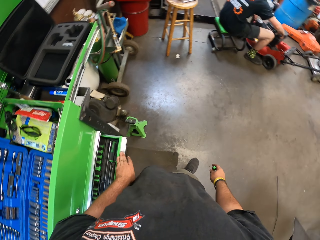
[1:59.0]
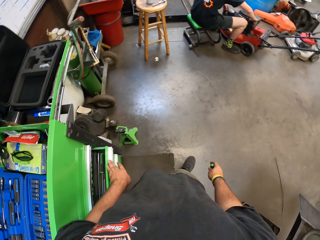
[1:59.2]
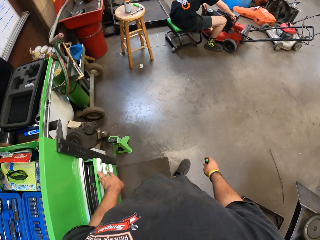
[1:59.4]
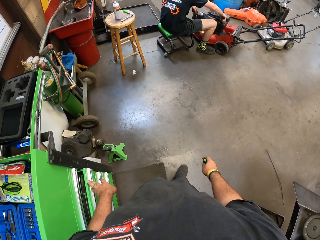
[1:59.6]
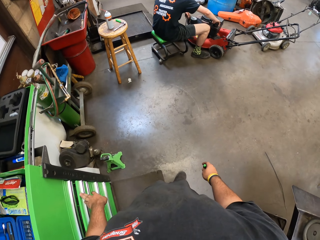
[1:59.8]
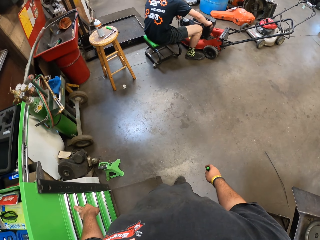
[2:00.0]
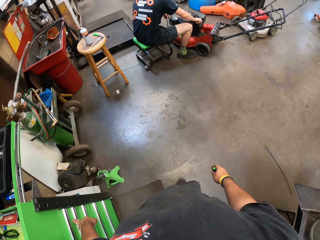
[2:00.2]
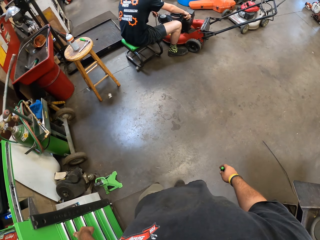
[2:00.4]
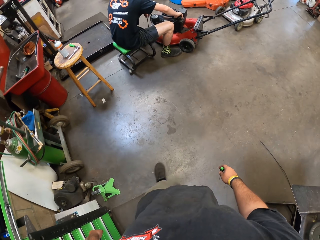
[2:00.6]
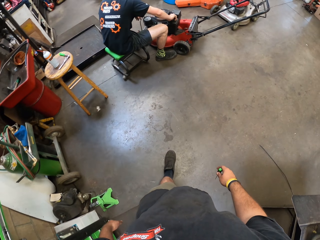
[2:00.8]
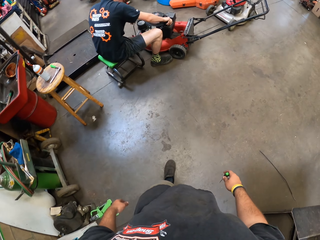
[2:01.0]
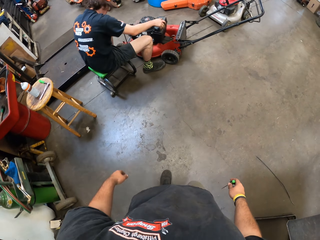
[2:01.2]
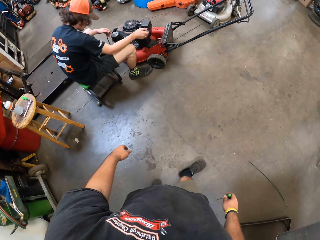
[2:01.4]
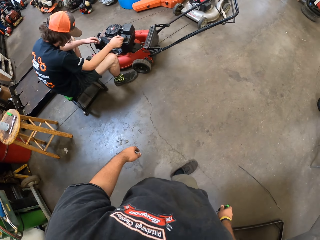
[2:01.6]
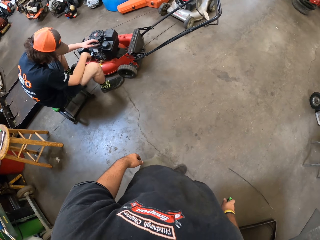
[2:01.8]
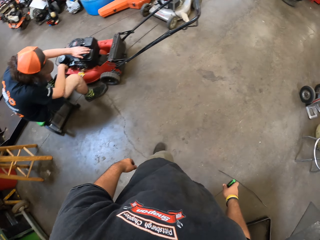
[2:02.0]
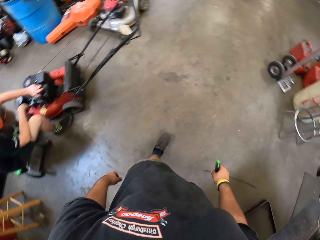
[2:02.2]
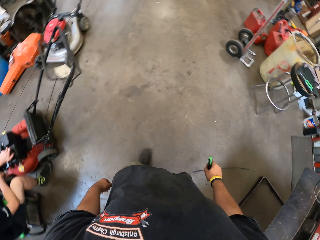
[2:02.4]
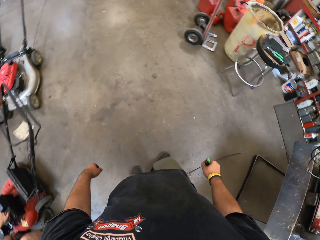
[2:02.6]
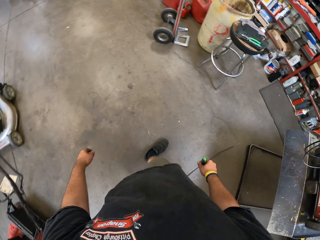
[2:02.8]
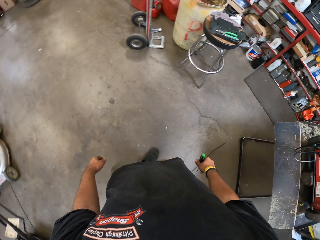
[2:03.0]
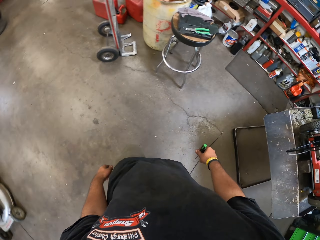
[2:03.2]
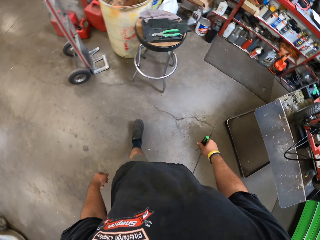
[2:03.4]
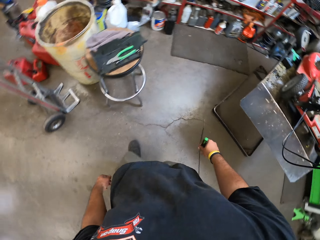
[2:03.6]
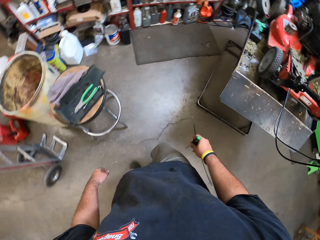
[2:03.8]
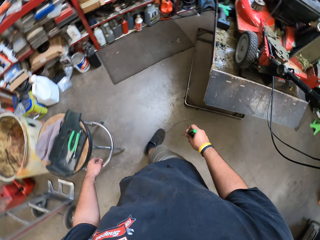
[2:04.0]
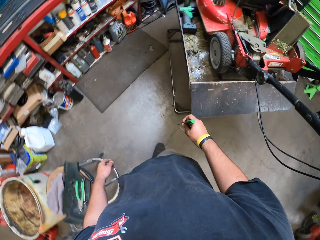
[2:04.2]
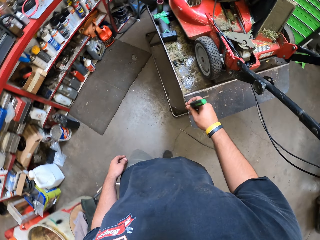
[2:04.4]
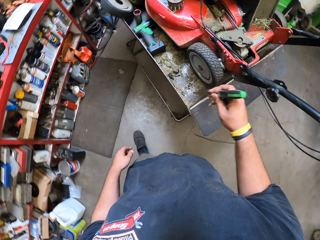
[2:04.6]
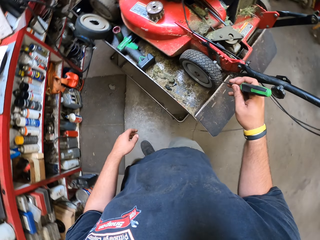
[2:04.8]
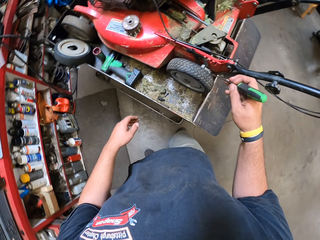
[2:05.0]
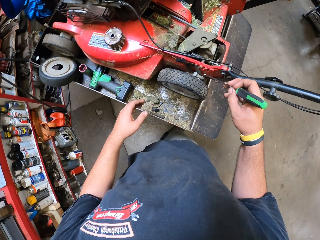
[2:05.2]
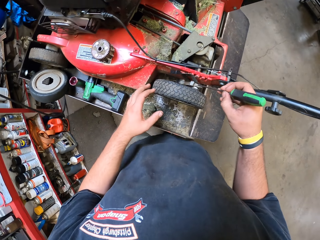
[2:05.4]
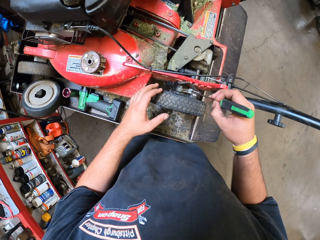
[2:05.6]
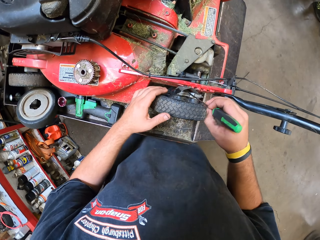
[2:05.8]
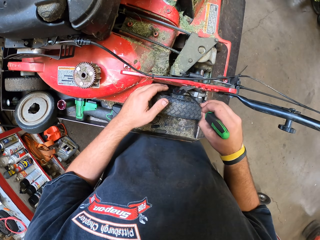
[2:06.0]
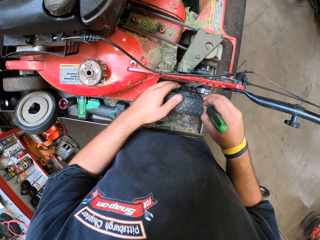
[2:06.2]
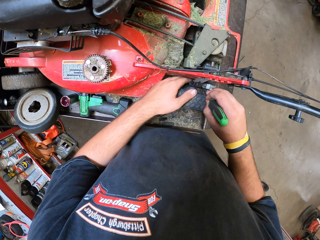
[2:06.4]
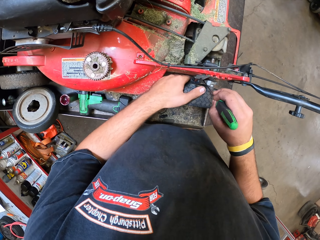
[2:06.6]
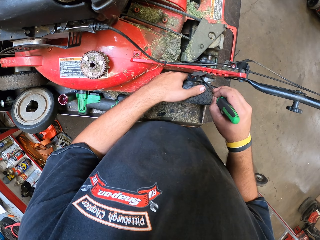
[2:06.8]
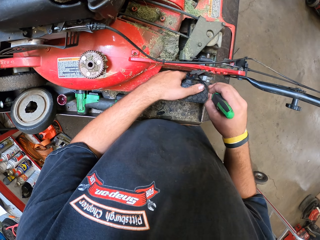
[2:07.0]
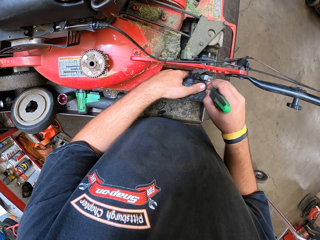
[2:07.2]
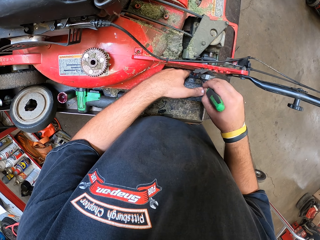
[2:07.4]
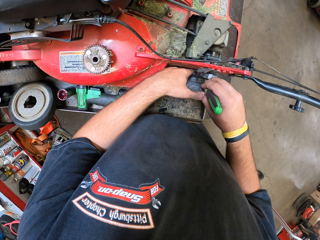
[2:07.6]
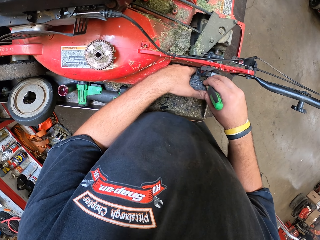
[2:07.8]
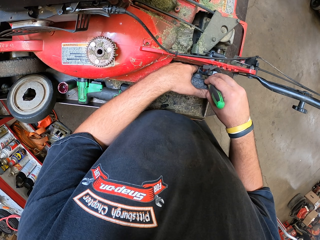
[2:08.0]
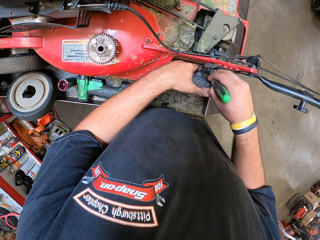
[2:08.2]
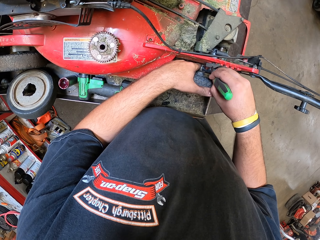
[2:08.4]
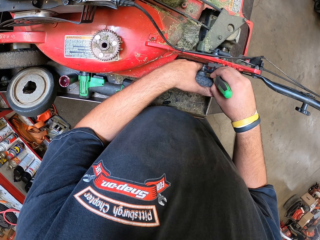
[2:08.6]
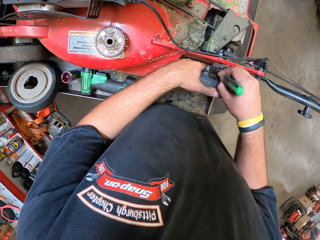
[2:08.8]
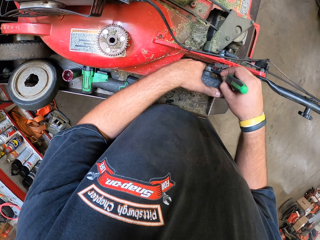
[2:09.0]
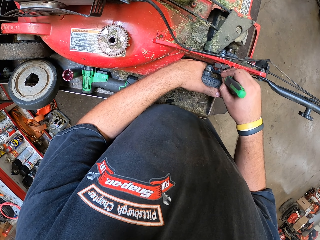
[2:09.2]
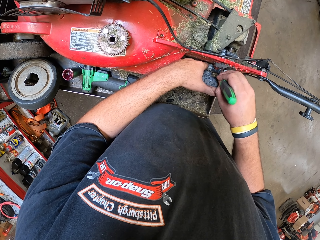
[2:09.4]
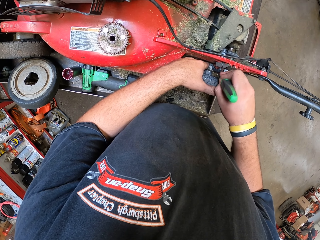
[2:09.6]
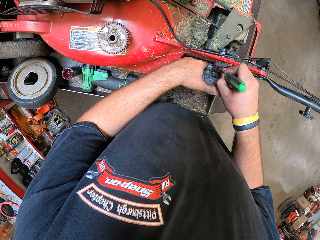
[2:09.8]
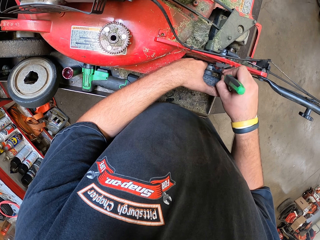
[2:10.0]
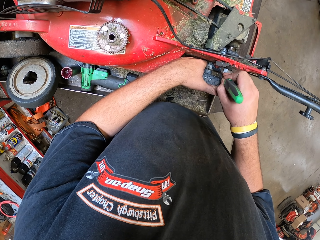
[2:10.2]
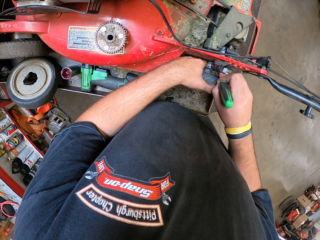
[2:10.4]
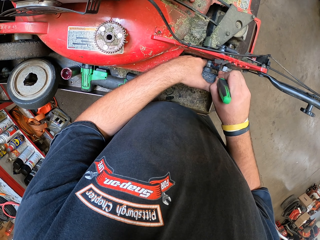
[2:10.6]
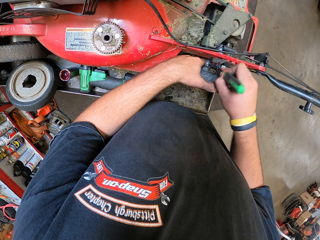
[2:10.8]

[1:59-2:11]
The camera wearer walks around. They remove the screws.

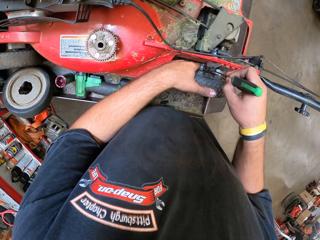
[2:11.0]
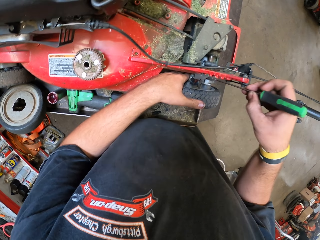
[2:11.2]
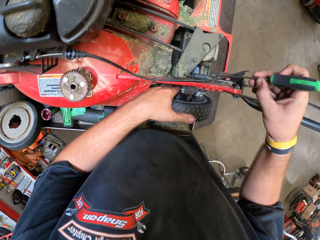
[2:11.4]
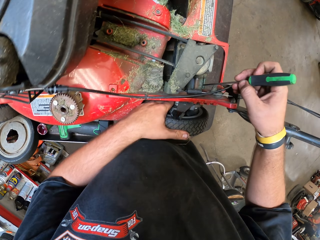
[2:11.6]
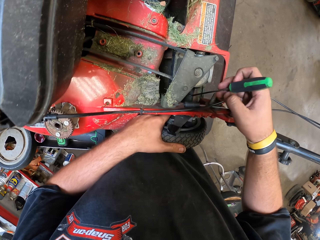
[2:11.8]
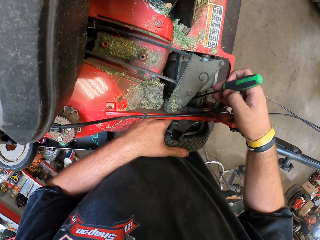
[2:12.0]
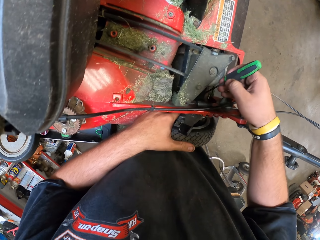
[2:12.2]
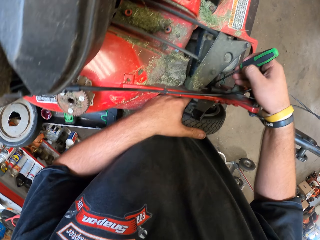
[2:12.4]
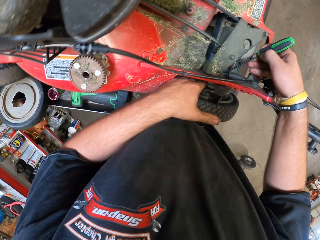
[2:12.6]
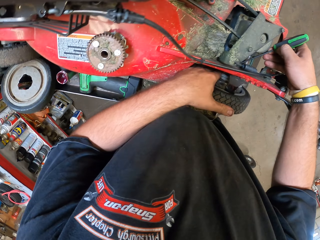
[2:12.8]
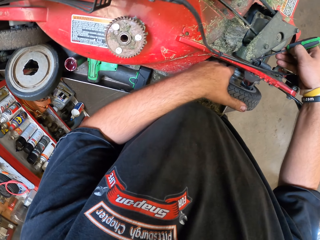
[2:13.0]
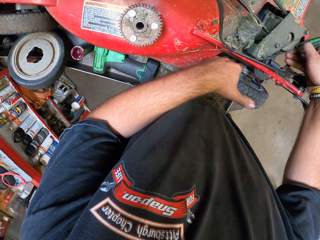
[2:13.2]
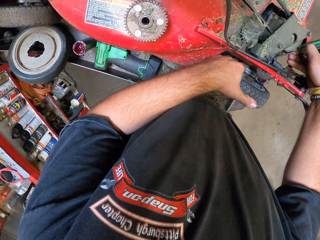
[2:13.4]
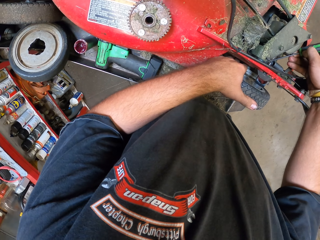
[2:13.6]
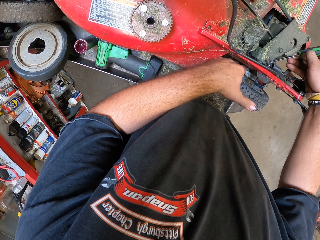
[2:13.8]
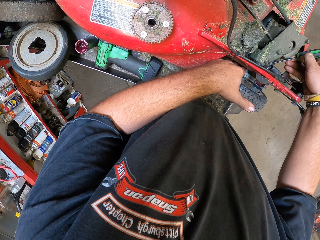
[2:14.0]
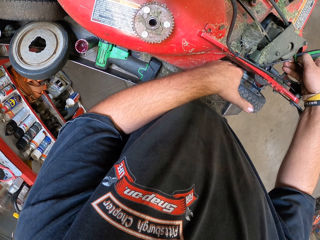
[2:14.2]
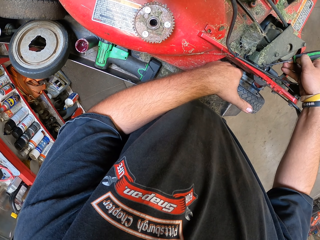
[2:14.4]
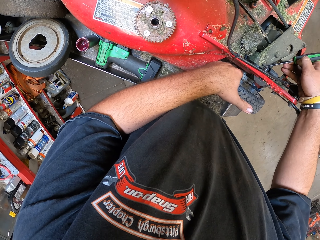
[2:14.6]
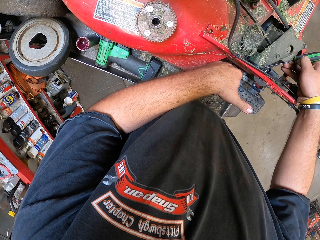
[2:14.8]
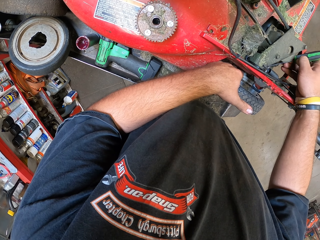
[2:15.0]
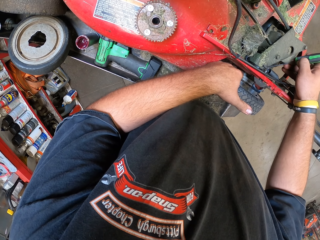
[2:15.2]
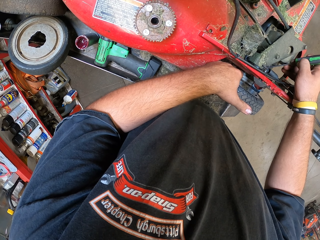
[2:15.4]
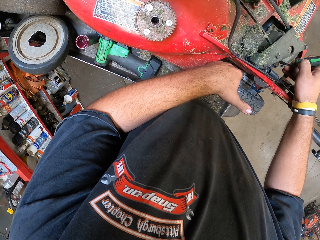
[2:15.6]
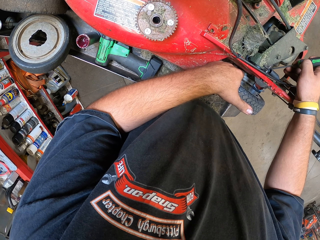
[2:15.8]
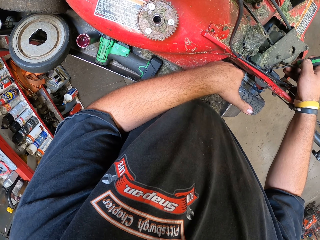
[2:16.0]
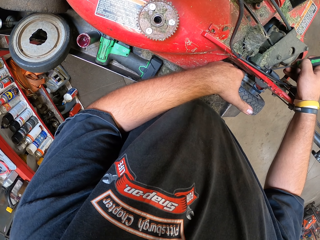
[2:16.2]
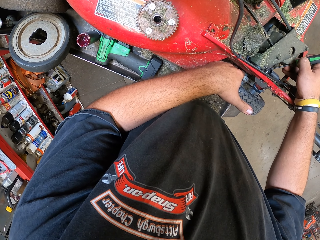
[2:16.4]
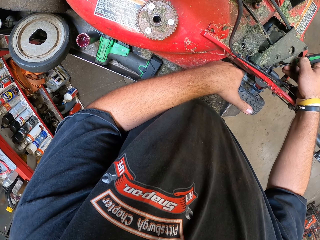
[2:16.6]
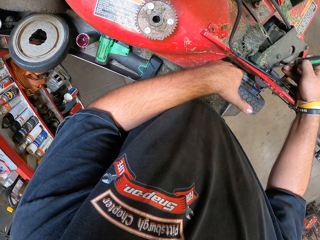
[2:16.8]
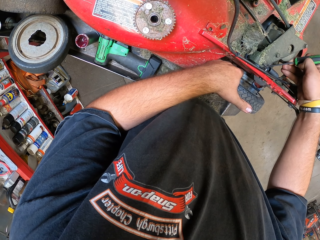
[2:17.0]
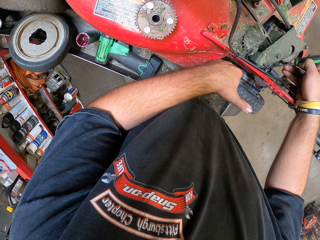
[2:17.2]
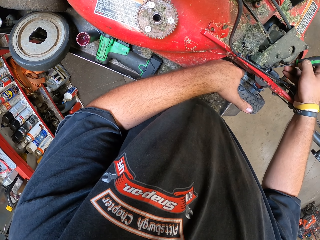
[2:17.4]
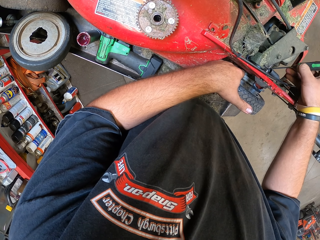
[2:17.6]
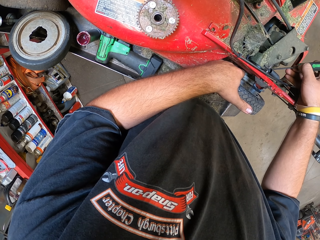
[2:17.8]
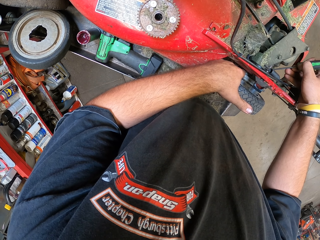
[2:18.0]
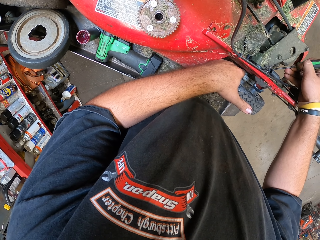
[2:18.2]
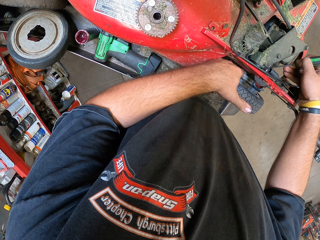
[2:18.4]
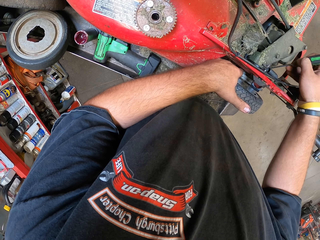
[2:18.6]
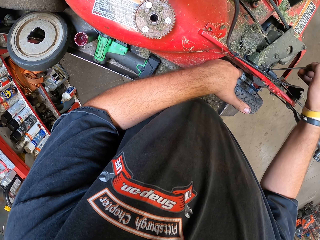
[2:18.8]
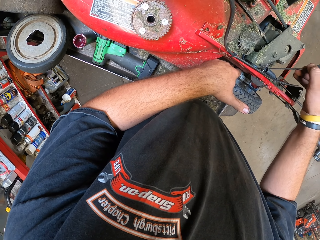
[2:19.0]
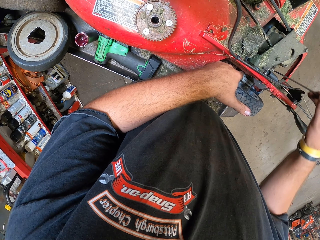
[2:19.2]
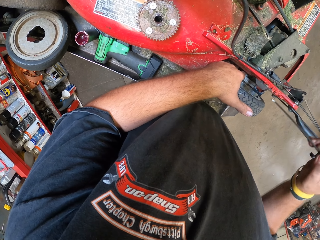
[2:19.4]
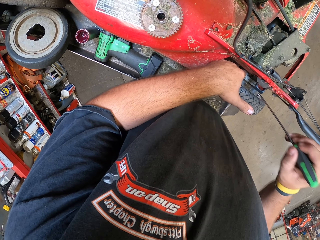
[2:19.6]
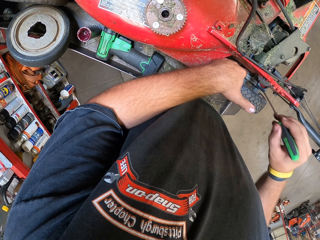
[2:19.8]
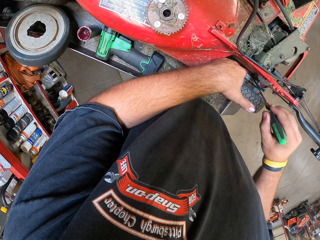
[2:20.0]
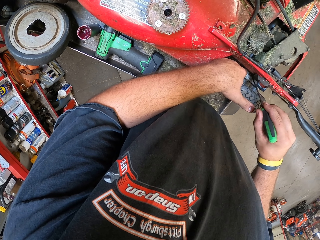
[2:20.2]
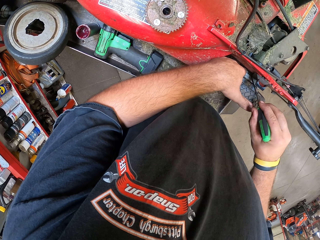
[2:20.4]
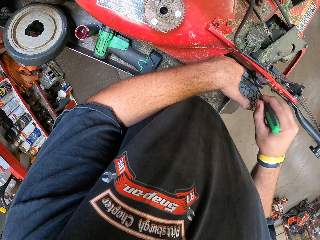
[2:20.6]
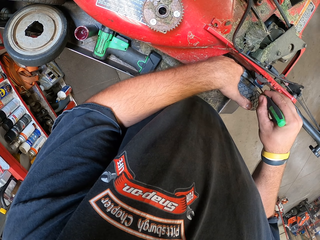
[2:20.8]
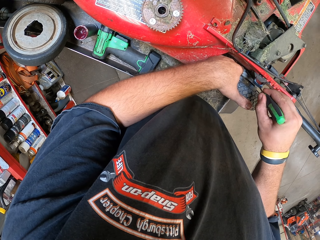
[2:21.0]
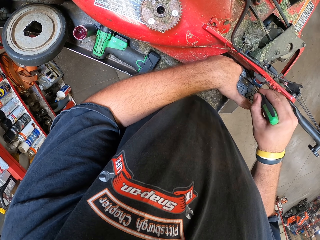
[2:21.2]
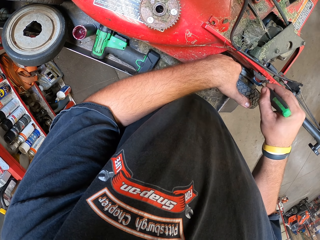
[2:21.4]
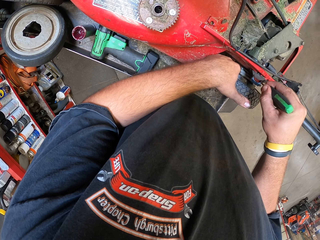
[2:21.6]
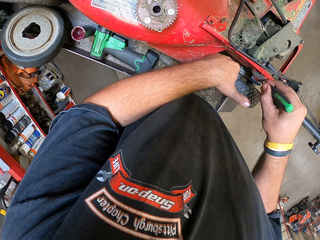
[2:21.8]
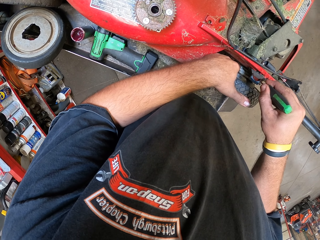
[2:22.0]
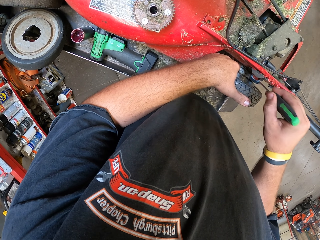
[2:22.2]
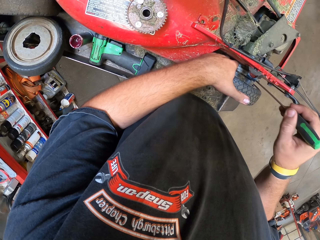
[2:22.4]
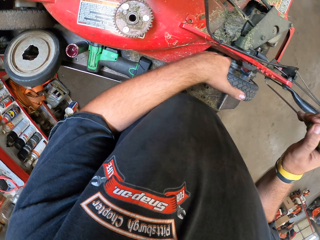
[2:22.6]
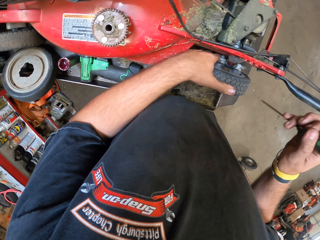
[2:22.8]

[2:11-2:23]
The camera wearer is untightening the screw.
